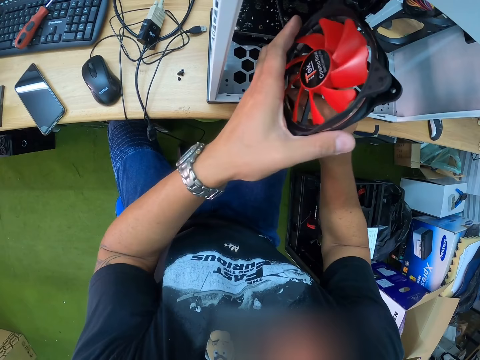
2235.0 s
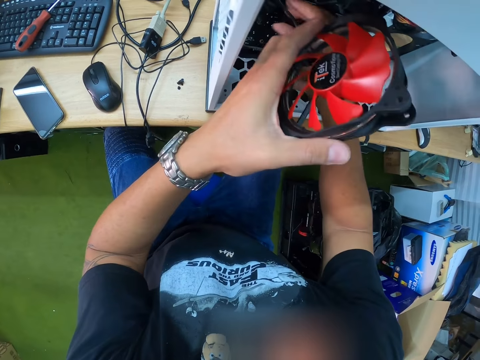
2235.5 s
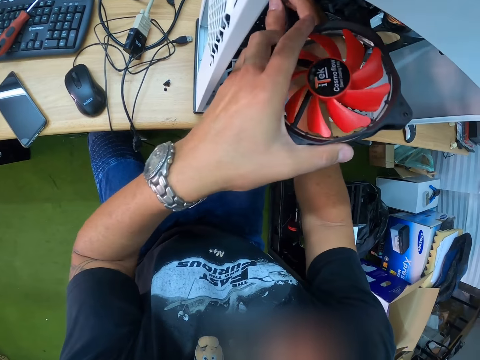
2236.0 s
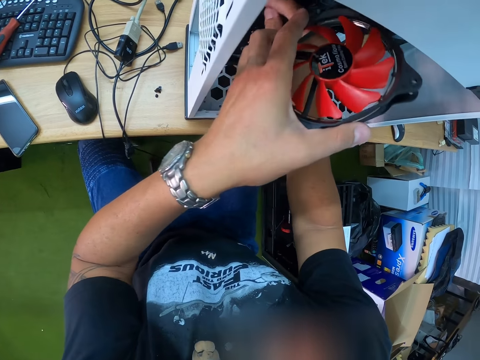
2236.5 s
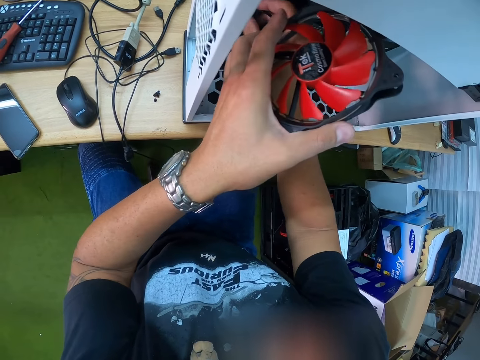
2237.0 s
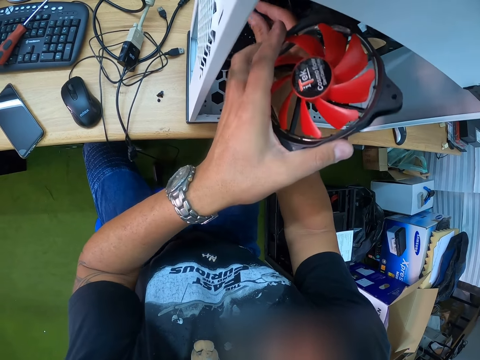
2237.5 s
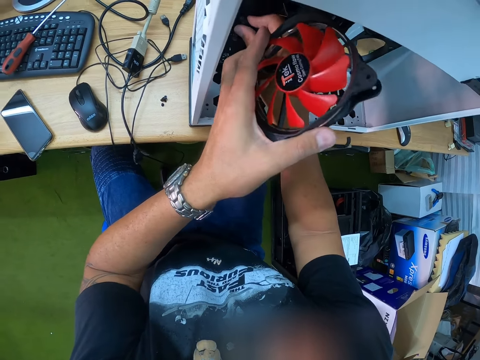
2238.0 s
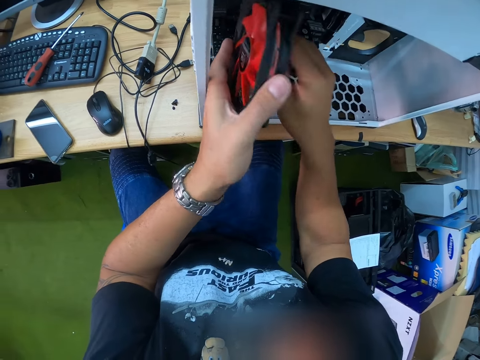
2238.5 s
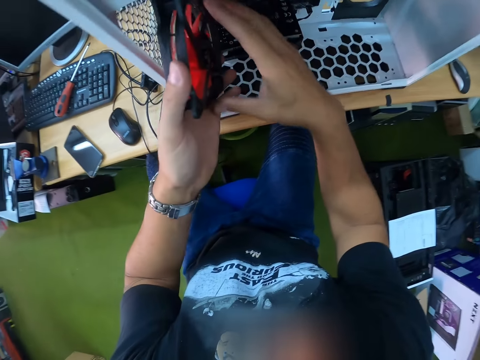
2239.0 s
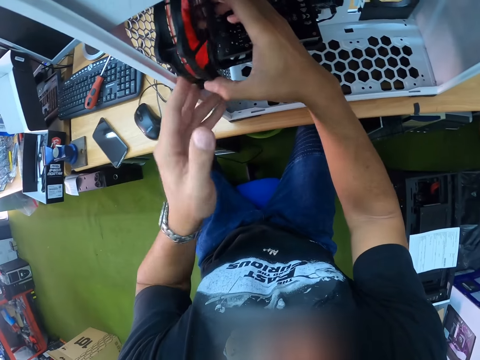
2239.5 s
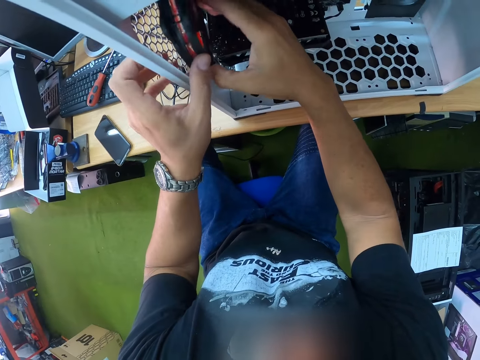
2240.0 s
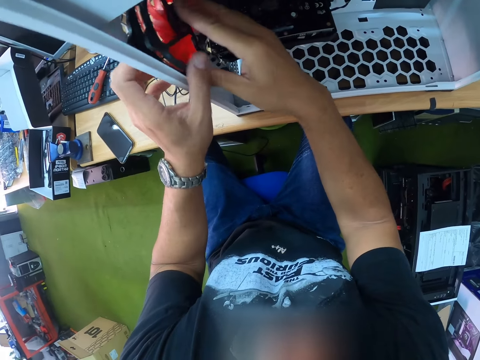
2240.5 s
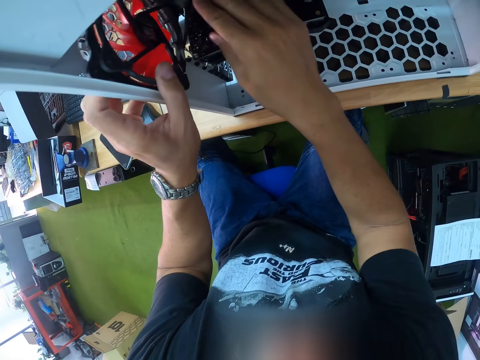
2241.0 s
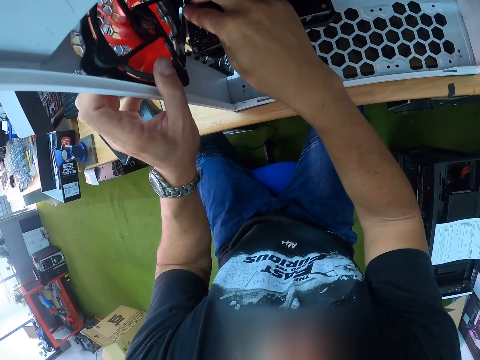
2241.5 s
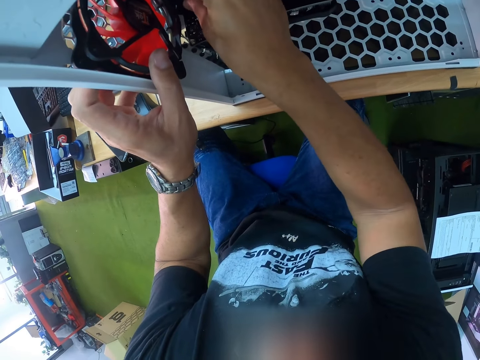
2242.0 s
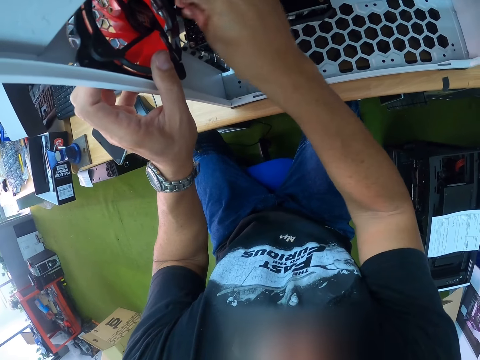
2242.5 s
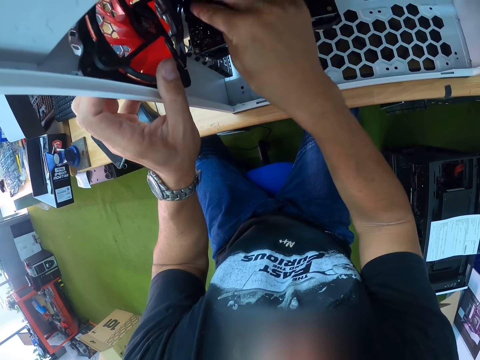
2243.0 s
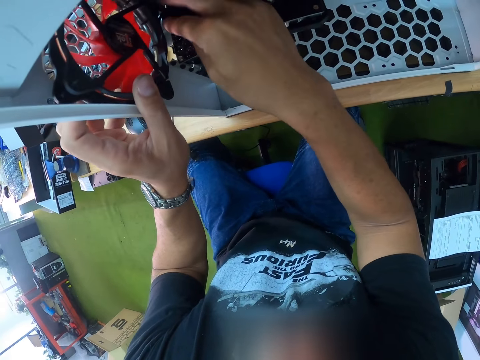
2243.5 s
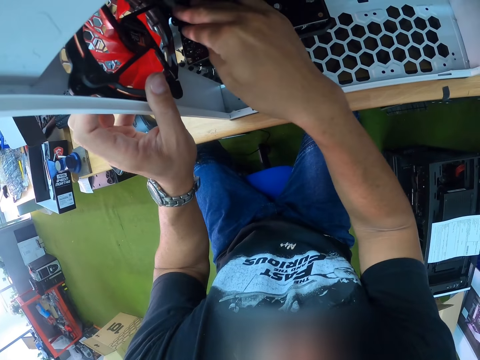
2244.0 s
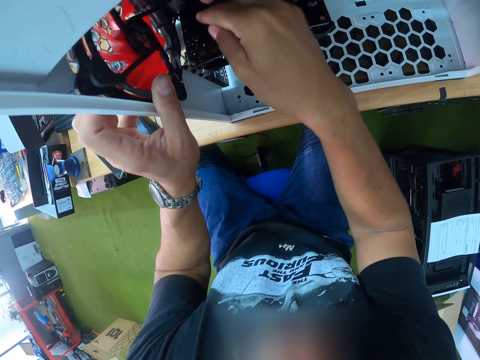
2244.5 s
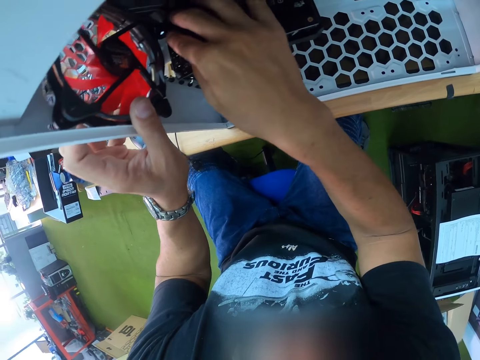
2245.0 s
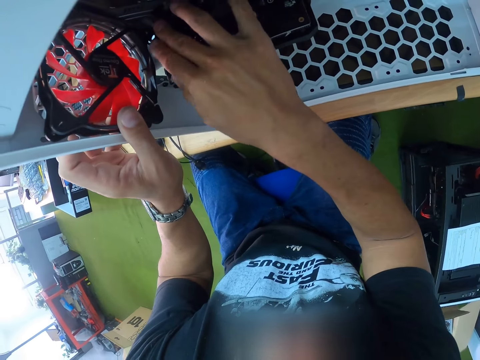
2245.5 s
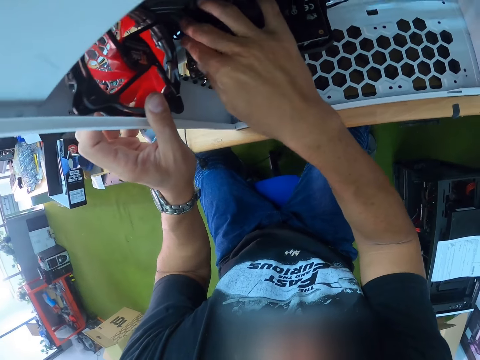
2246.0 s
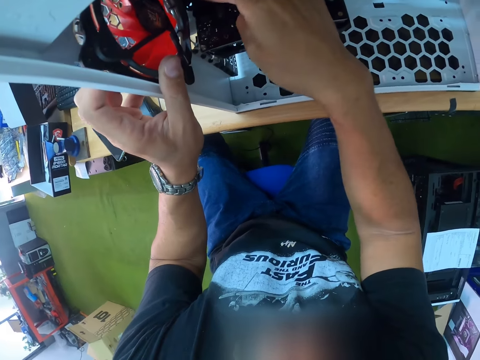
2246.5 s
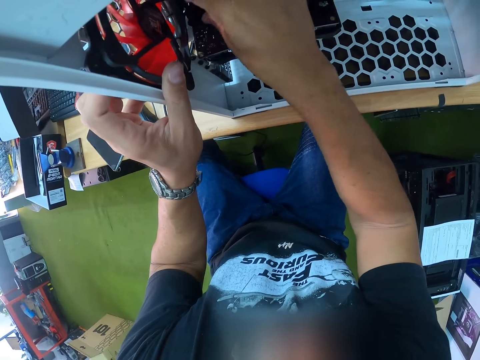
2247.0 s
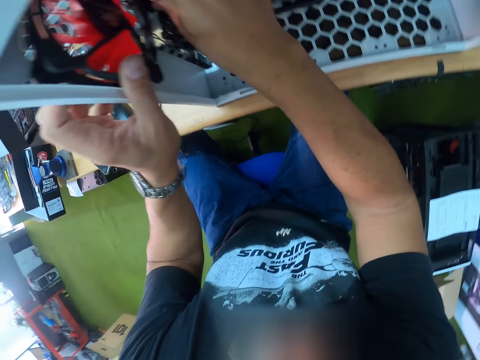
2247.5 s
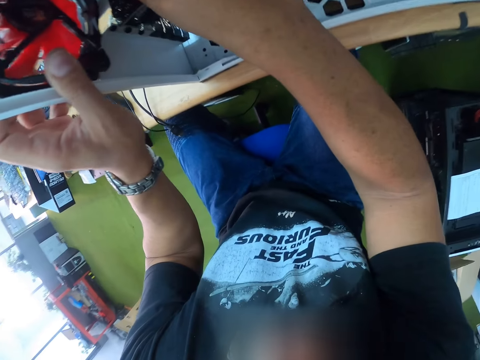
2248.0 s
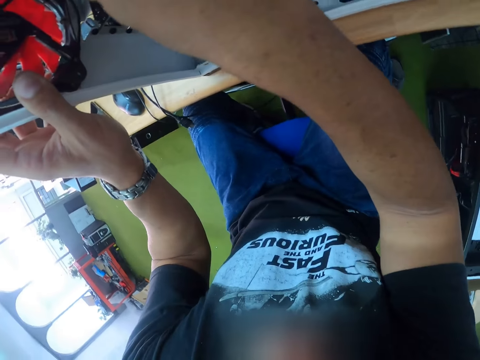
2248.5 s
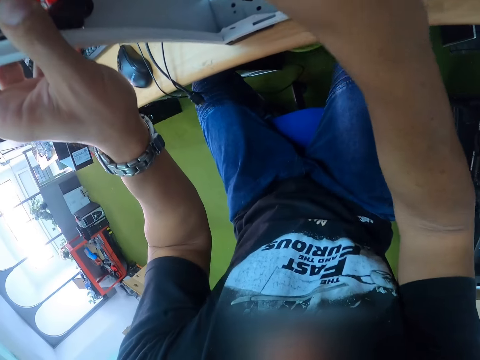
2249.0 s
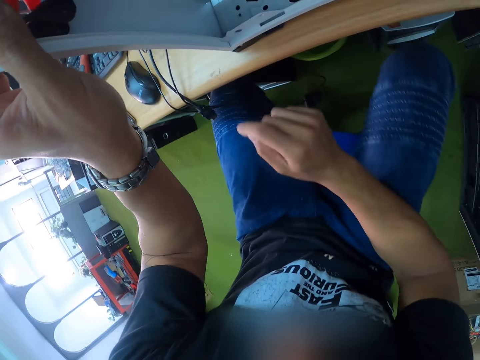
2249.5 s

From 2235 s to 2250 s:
The camera wearer holds the hard drive with both hands. He holds the CPU with his left hand. He adjusts the hard drive to the CPU with his right hand.

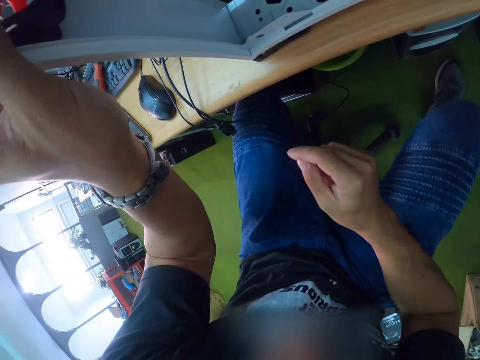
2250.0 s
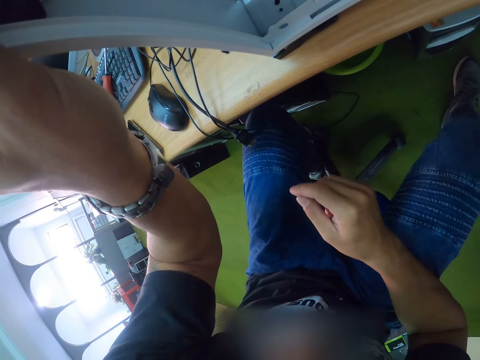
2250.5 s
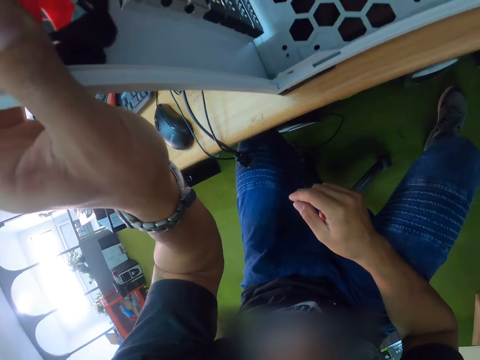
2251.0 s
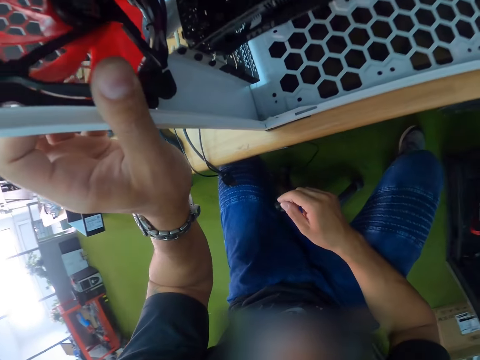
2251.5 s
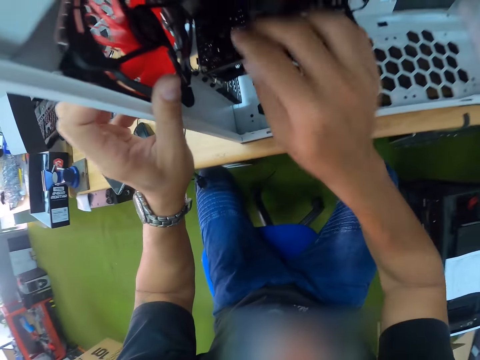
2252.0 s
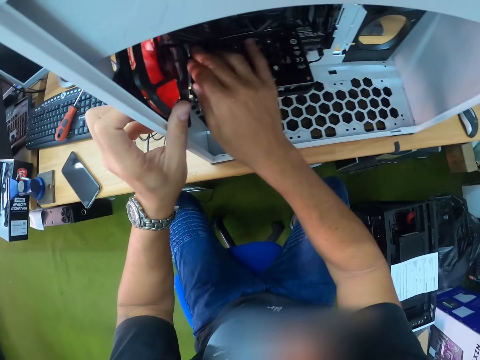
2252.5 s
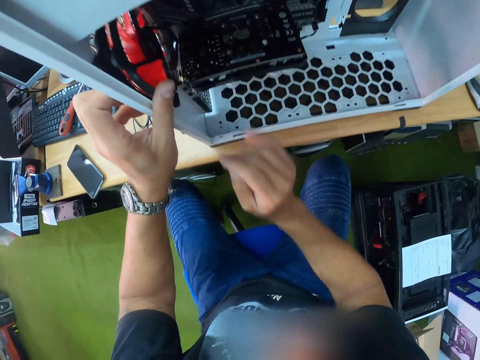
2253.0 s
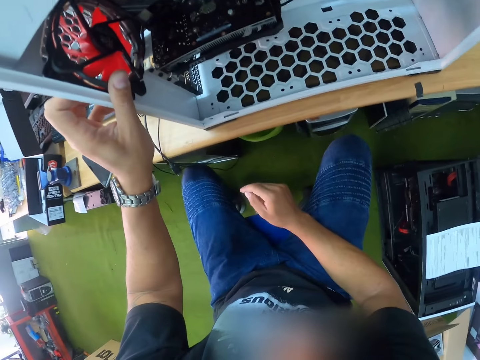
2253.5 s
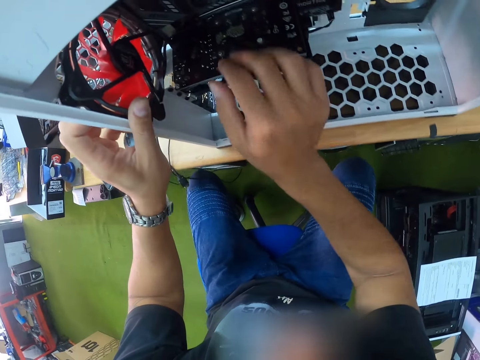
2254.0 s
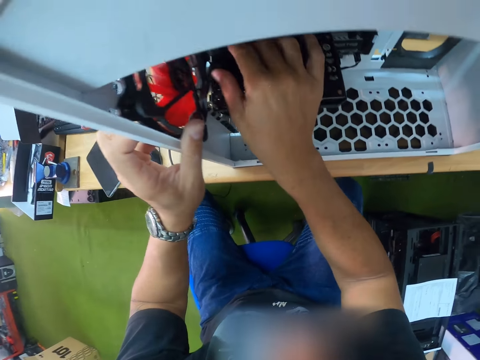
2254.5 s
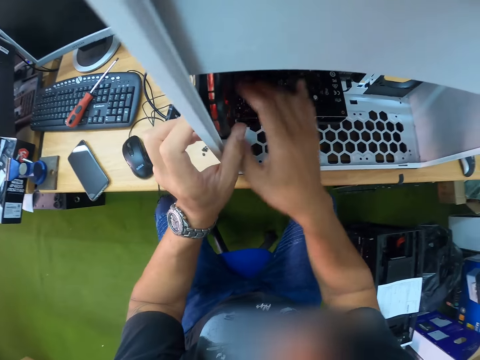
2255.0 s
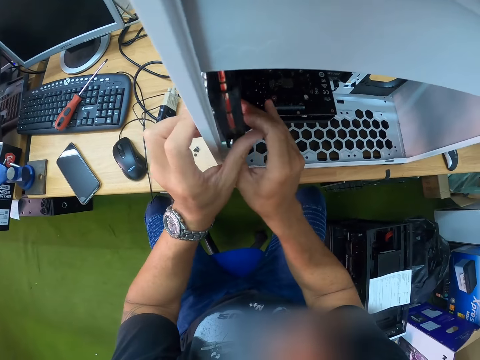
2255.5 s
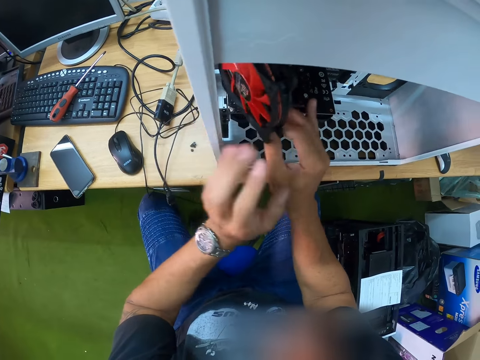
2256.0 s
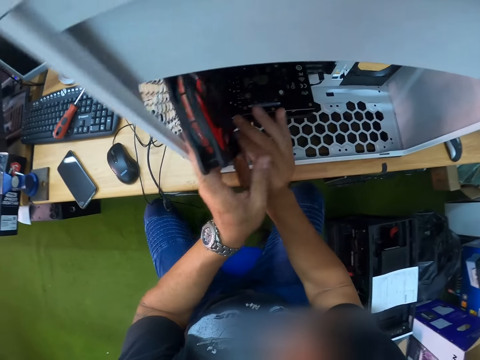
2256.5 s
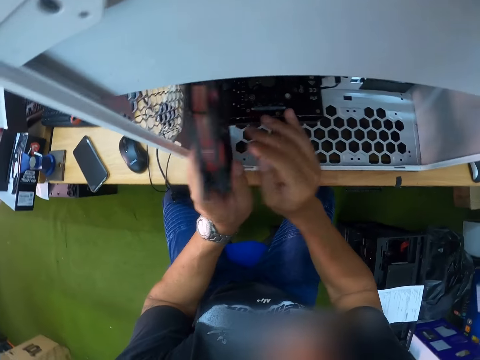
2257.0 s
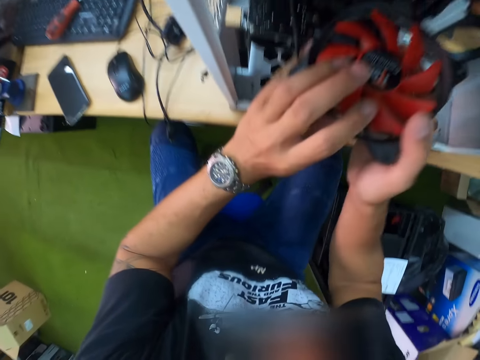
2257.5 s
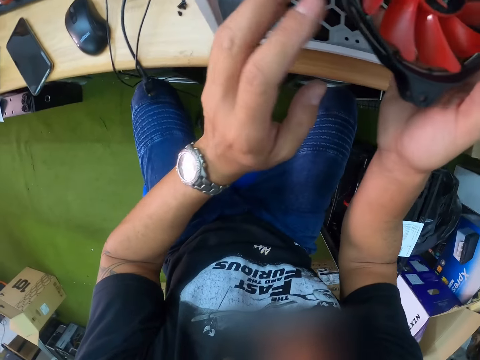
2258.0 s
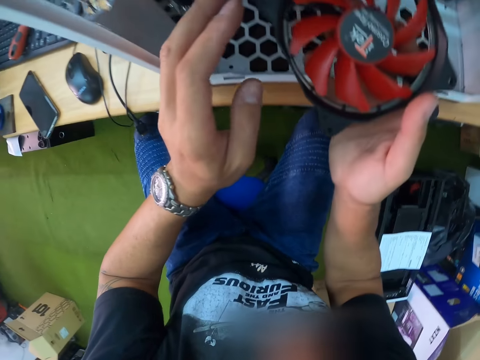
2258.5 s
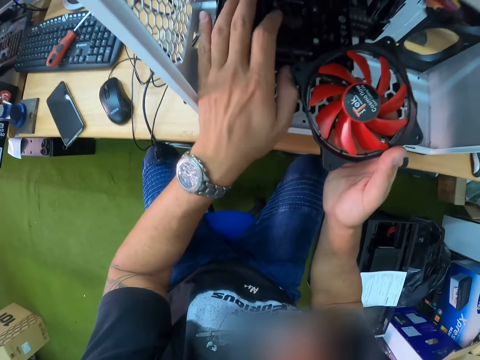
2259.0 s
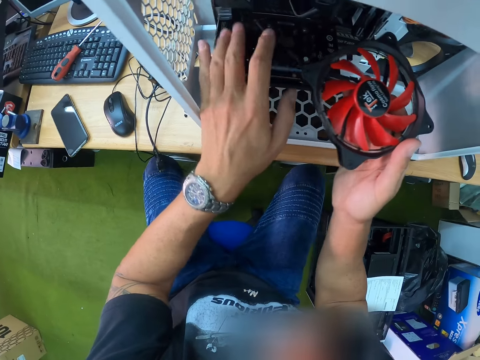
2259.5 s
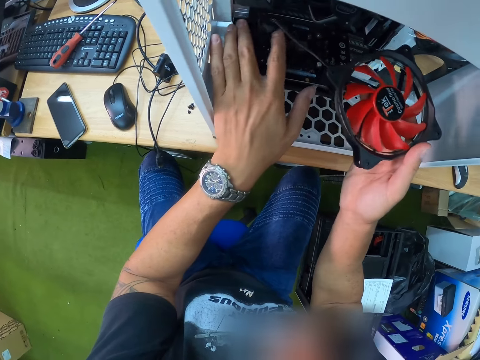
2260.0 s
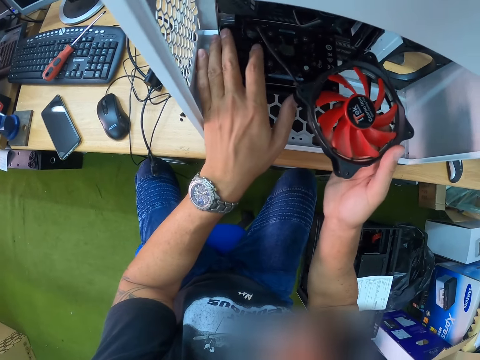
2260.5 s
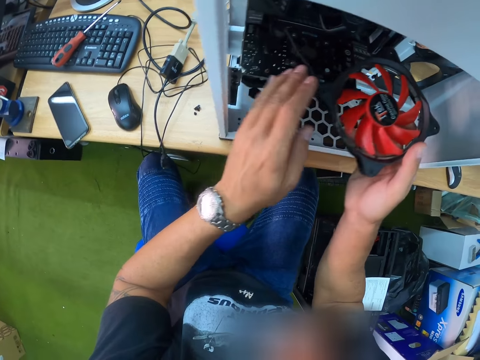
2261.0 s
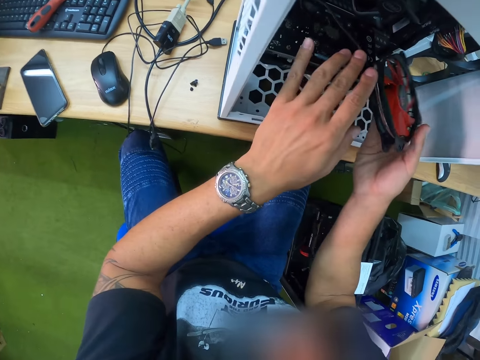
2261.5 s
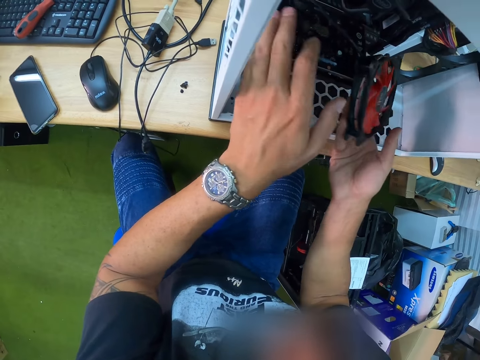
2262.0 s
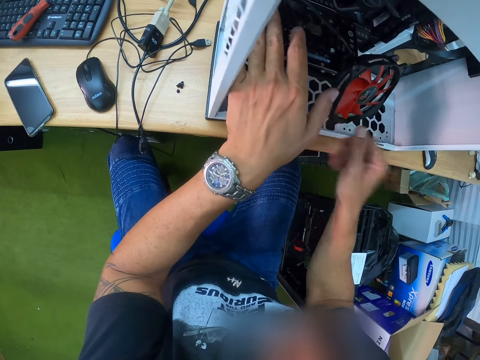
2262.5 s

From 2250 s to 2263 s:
The camera wearer removes the computer fan. He holds the hard drive with both hands. He holds the CPU motherboard with his left hand.
